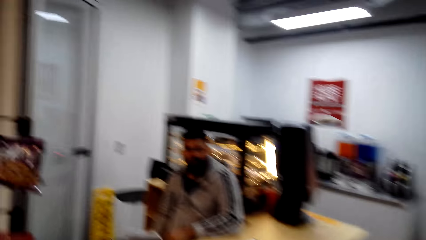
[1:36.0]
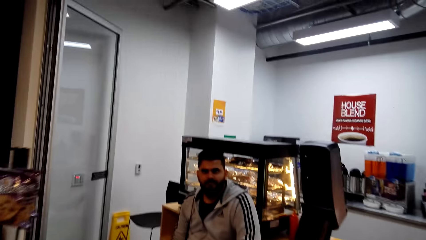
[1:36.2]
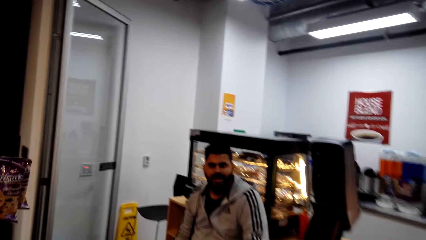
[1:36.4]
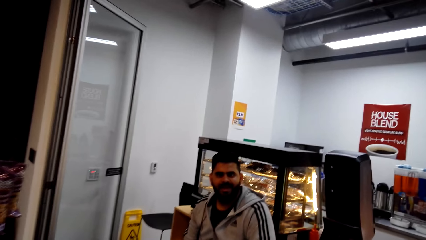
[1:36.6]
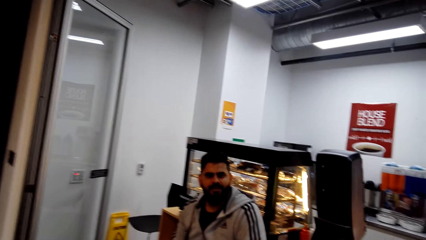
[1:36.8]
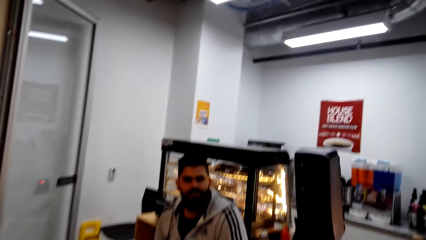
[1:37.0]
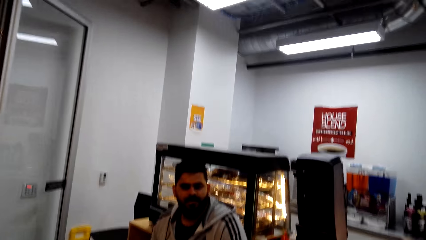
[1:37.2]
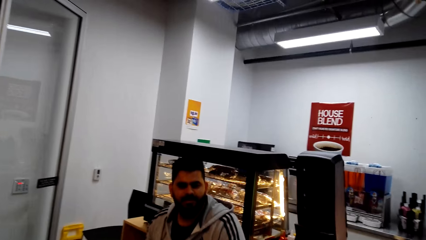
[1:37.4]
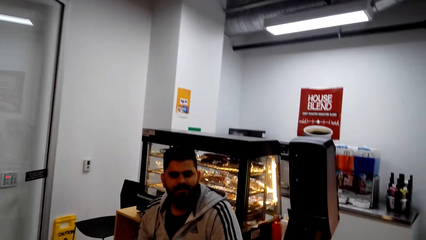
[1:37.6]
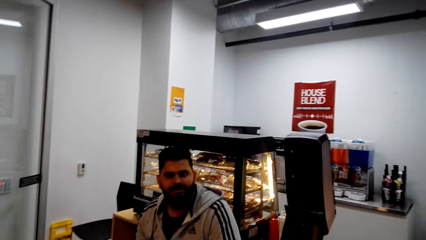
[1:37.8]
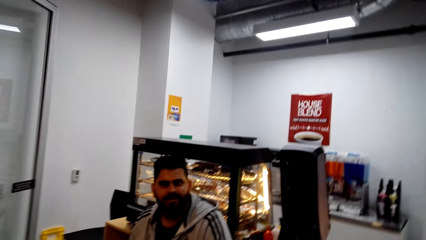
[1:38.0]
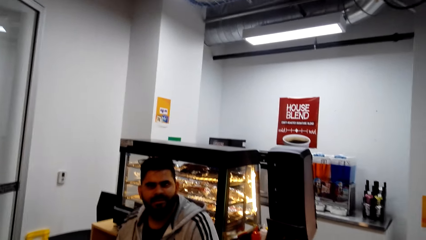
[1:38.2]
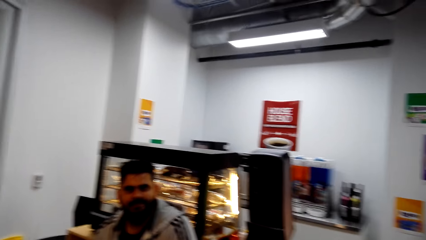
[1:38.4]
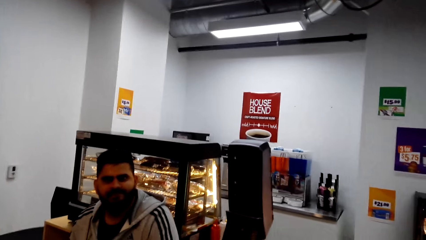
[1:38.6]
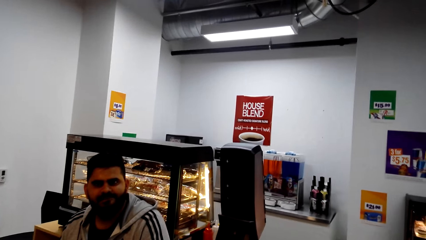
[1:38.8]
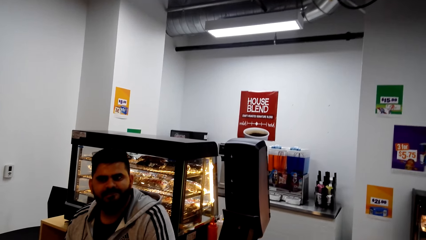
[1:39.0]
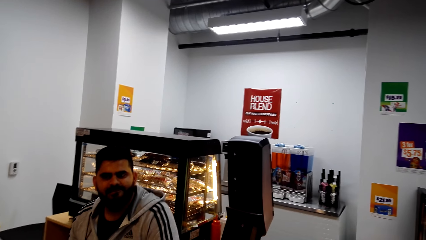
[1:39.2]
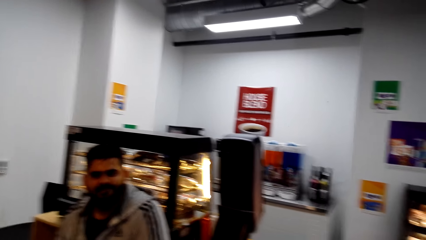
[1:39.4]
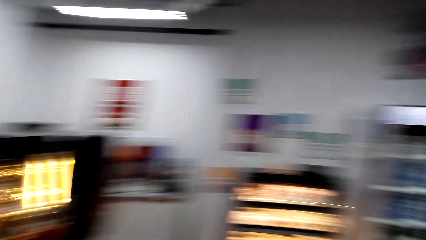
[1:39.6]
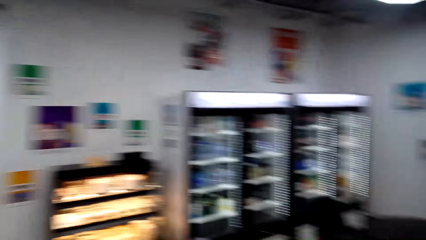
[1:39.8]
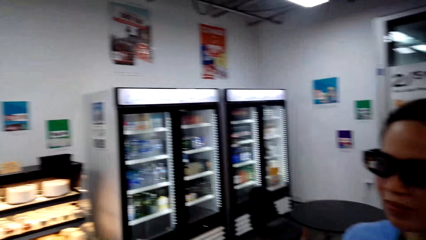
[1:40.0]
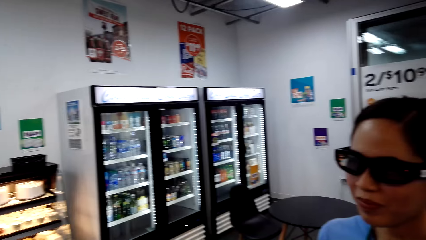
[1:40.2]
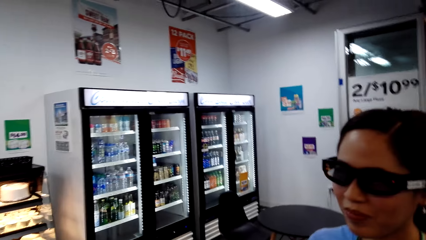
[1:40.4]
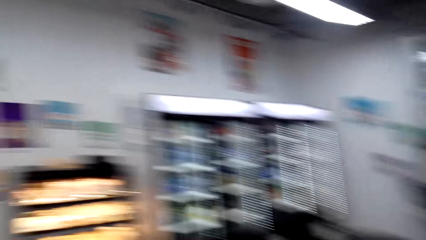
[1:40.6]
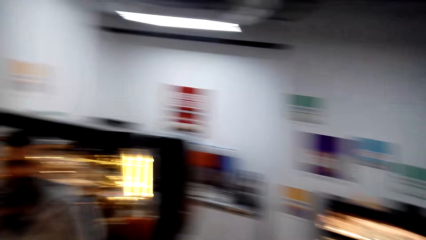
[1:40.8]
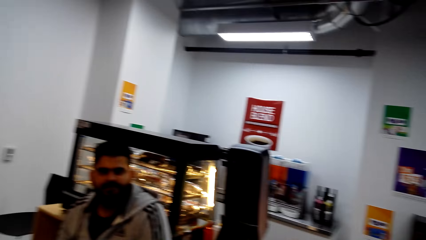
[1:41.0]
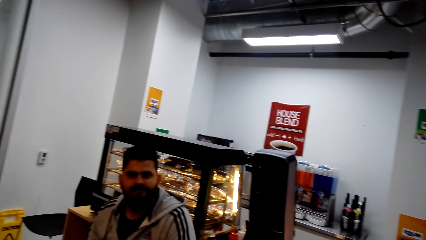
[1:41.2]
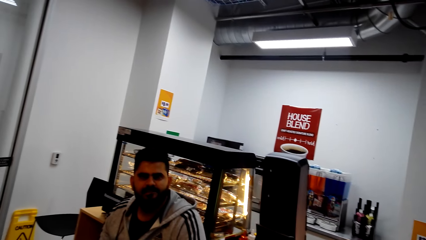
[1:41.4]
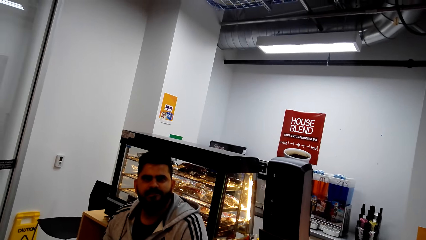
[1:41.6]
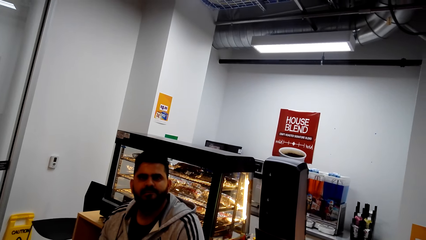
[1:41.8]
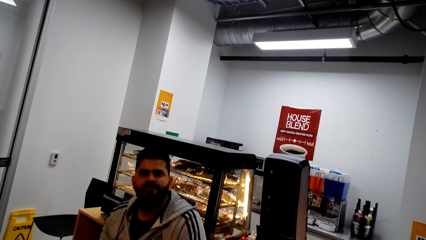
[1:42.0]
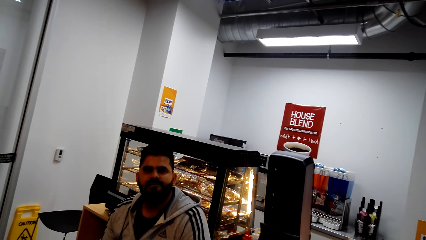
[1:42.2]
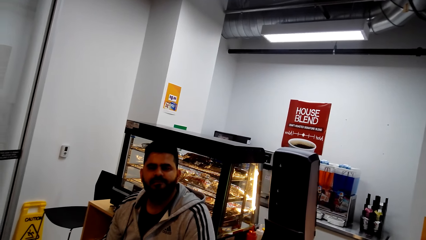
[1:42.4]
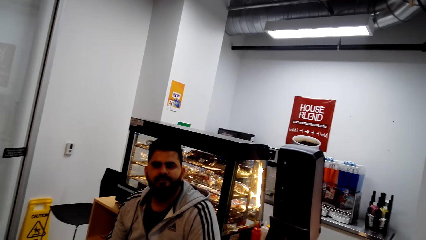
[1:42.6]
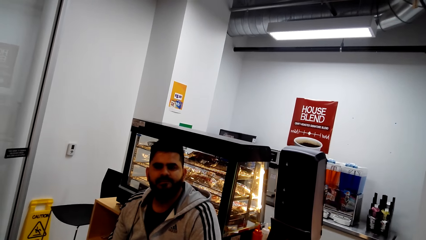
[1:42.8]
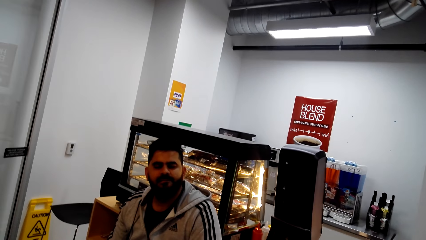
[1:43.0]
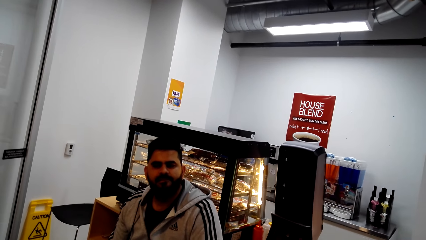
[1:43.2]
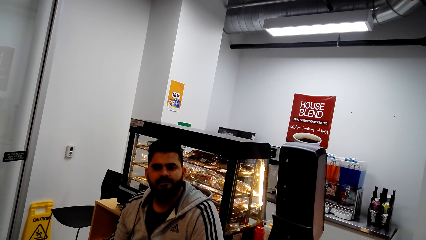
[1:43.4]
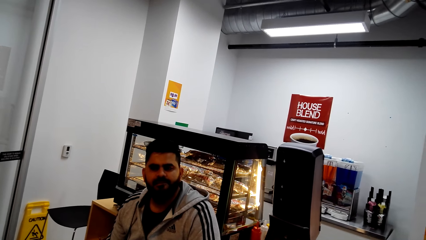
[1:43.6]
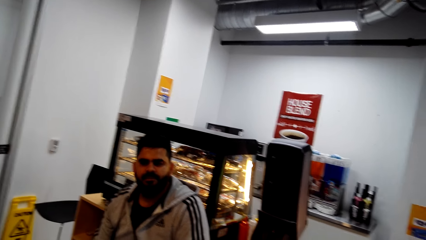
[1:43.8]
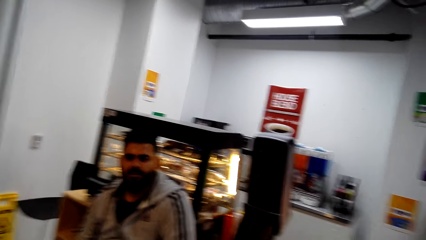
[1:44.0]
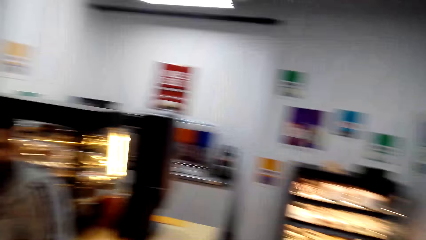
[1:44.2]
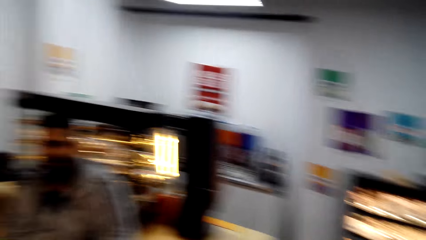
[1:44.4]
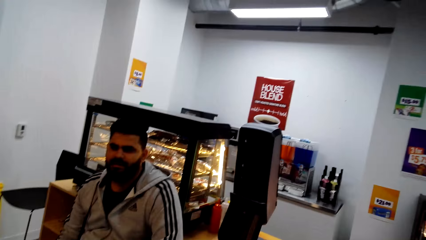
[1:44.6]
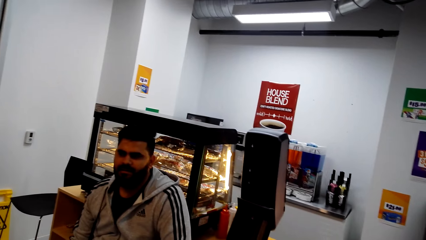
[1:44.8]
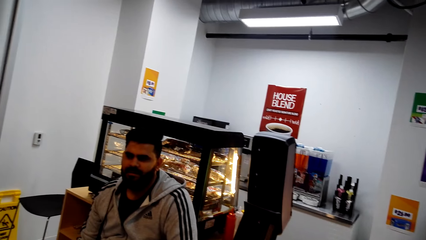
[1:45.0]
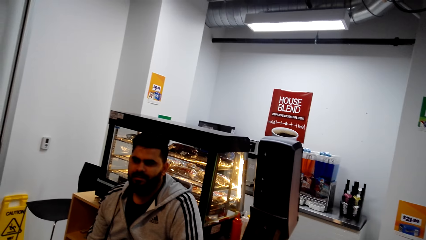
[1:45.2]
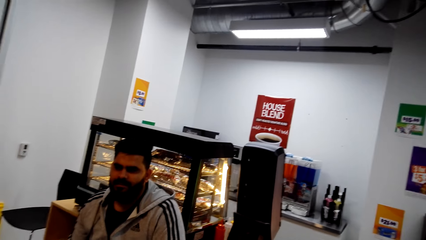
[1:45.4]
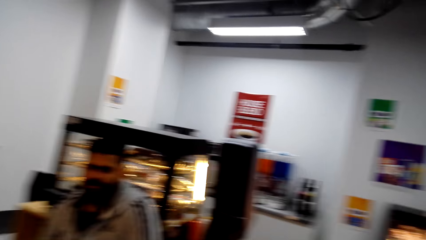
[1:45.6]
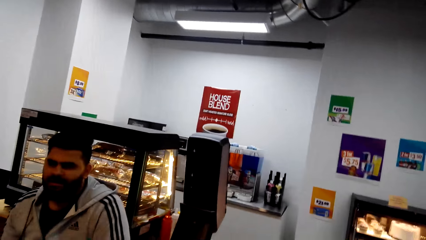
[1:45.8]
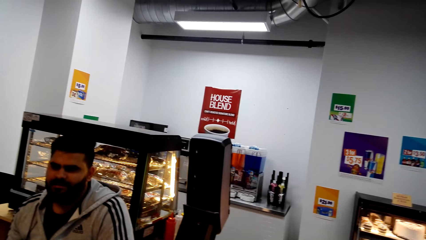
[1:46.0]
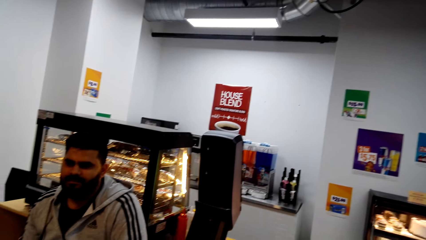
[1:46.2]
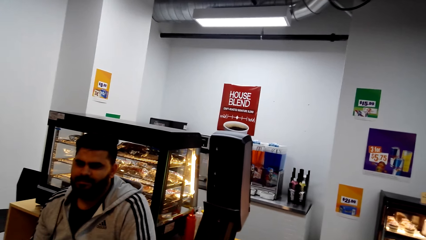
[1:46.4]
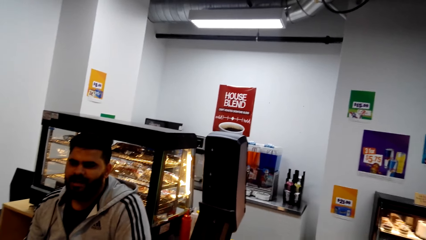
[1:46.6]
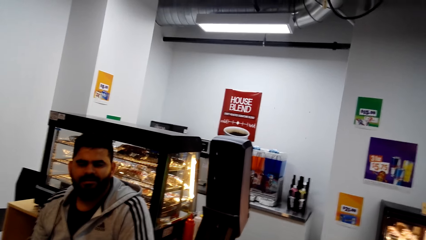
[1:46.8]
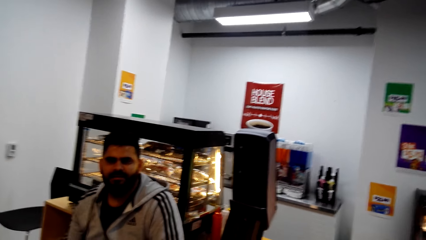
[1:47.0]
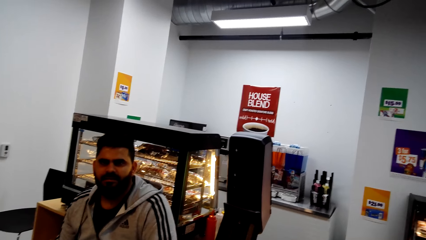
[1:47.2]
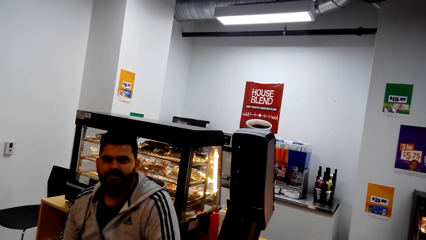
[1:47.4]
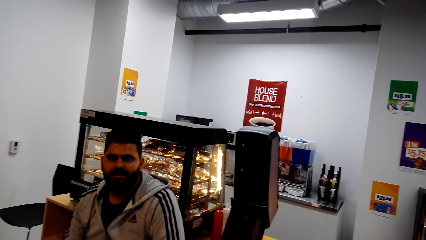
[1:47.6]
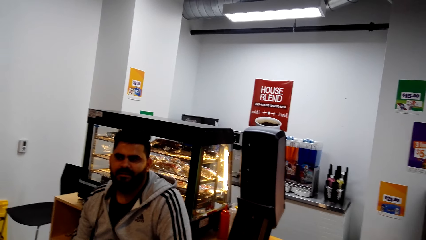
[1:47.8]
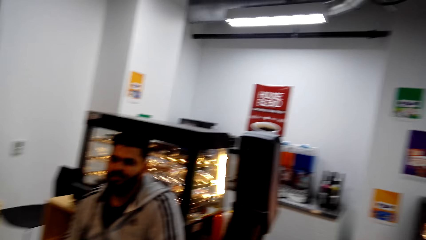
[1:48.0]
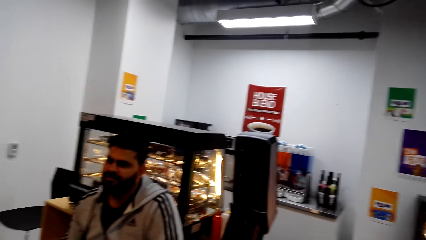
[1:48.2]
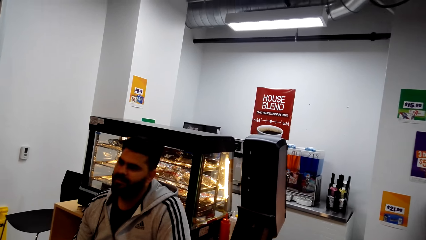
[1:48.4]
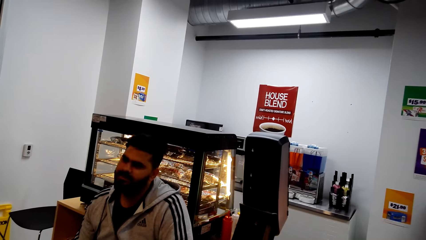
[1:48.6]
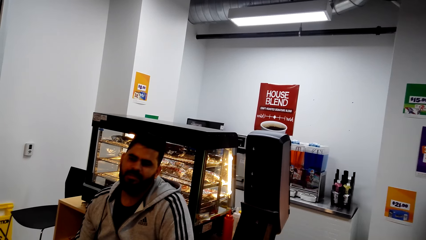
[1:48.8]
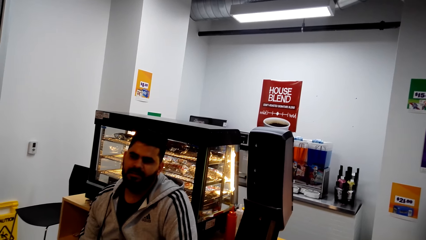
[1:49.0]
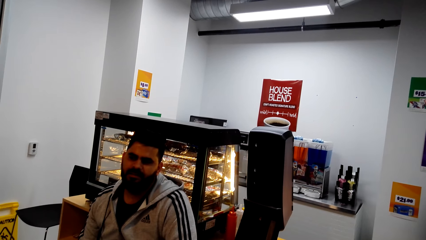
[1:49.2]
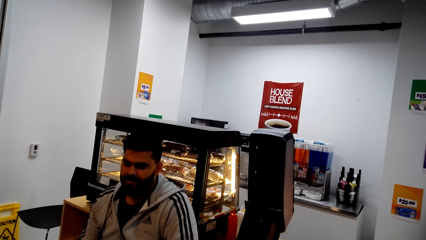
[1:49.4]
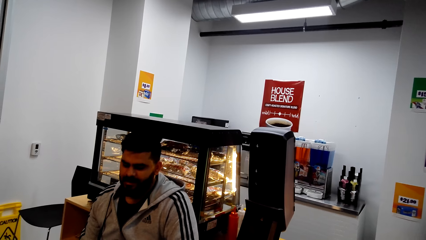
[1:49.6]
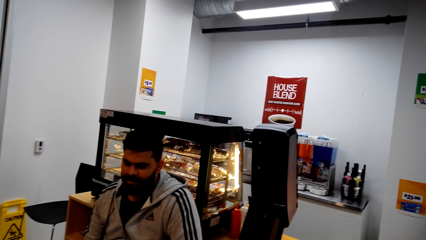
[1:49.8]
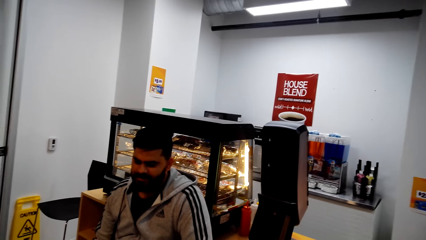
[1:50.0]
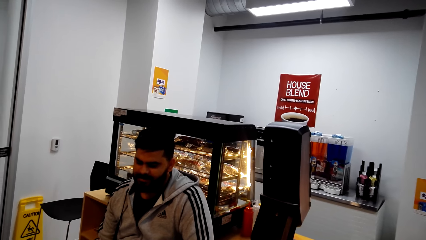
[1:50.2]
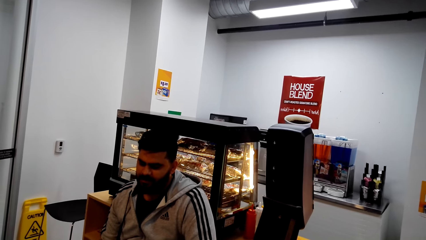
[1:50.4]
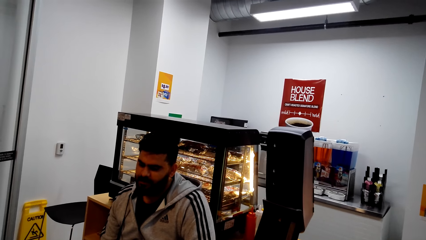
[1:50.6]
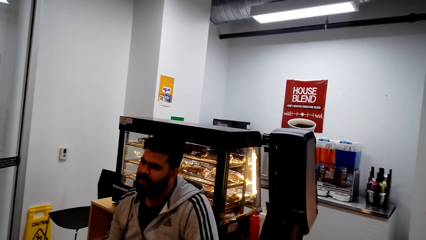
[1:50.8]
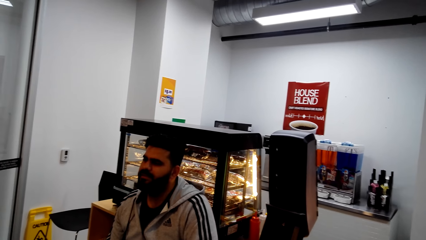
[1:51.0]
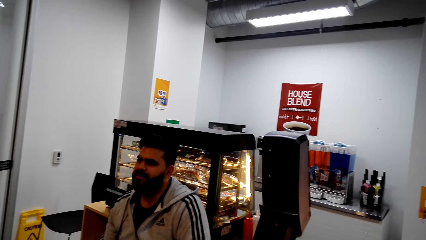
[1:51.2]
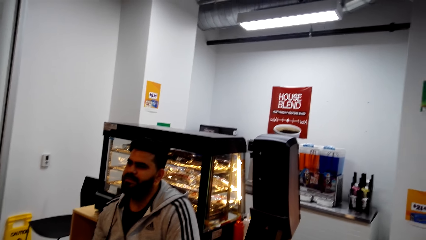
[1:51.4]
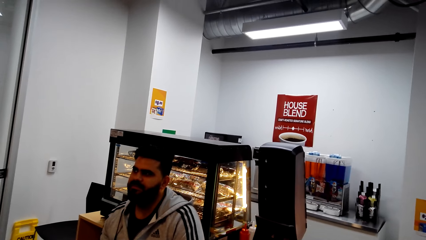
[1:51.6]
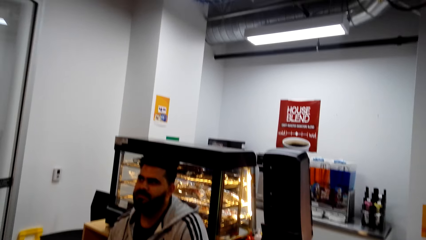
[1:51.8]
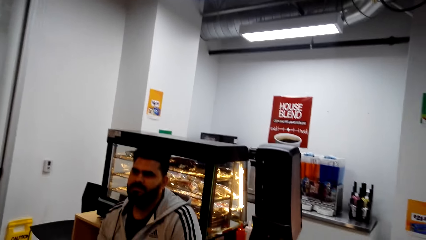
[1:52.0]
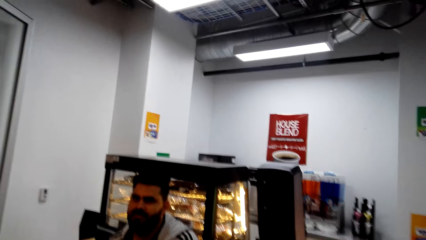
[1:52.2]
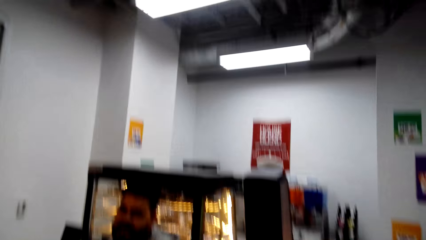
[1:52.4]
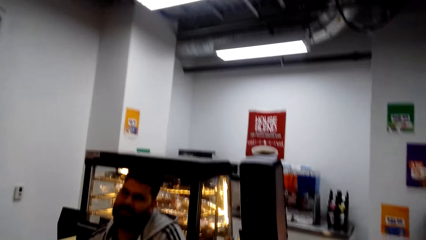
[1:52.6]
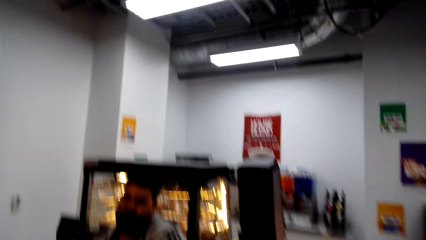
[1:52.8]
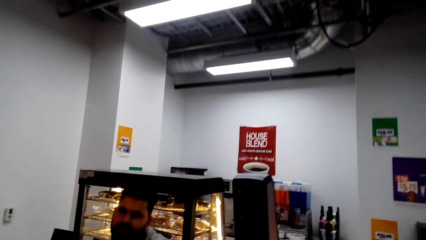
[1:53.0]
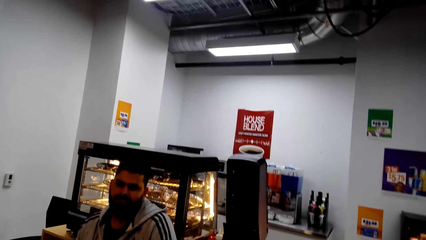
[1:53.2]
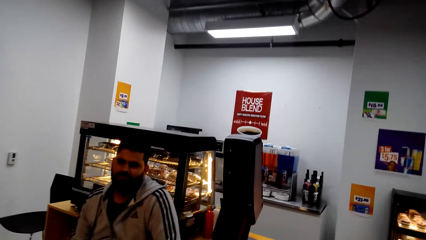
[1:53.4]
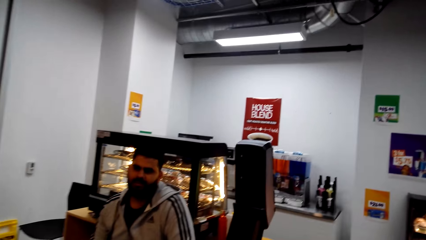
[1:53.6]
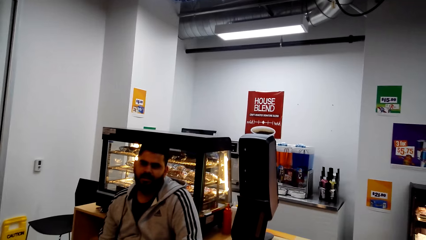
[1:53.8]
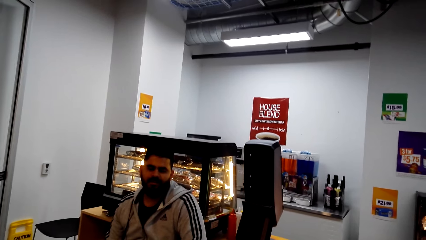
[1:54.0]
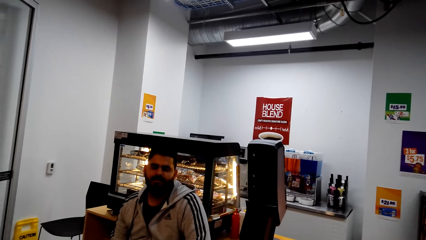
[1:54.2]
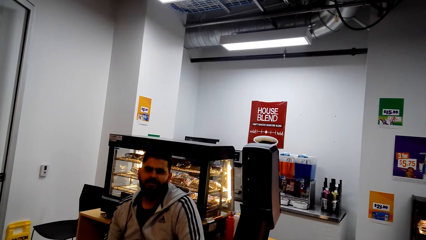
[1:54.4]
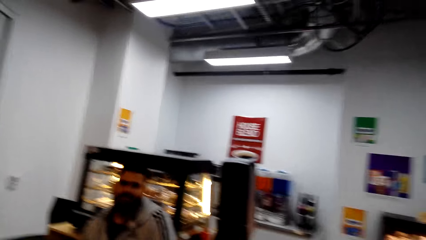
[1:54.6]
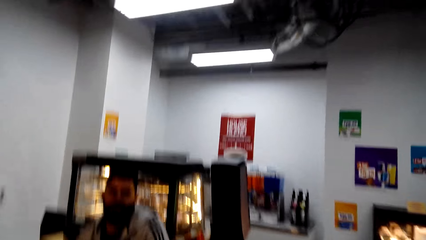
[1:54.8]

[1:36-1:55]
The camera wearer dialogues with a man.
